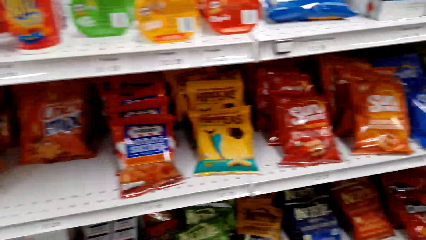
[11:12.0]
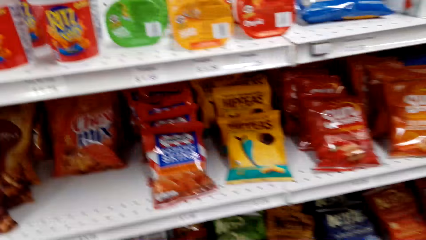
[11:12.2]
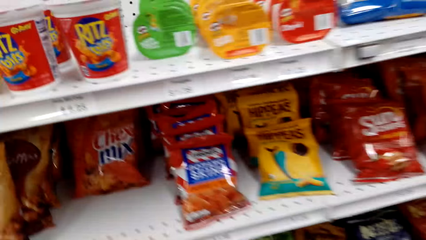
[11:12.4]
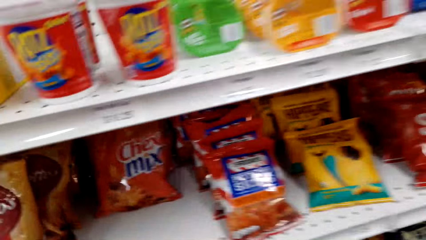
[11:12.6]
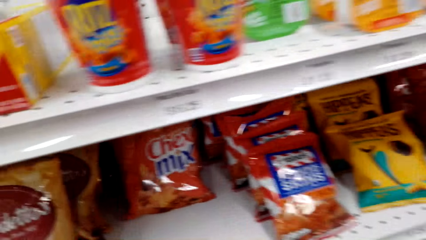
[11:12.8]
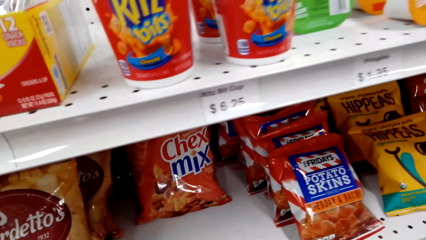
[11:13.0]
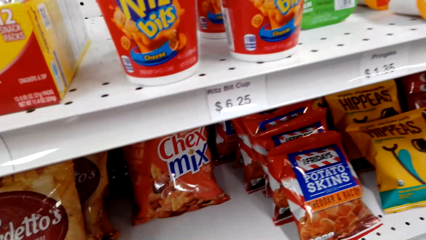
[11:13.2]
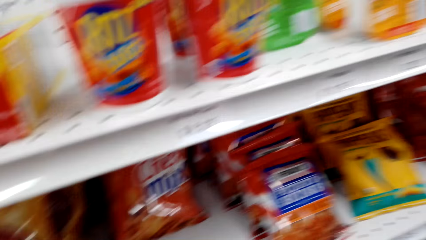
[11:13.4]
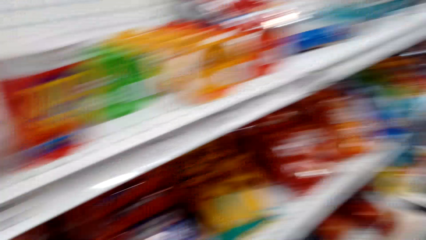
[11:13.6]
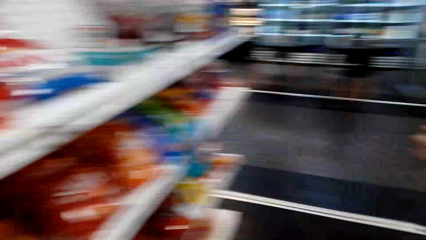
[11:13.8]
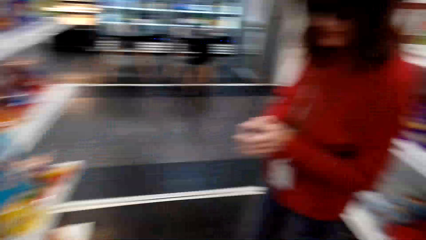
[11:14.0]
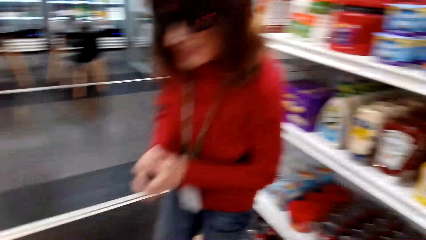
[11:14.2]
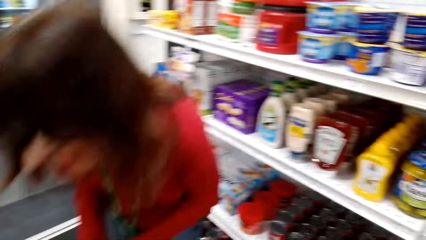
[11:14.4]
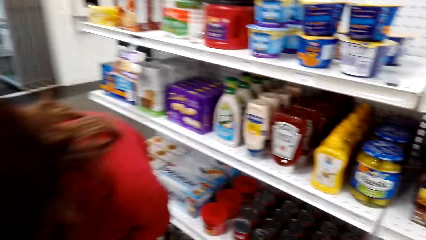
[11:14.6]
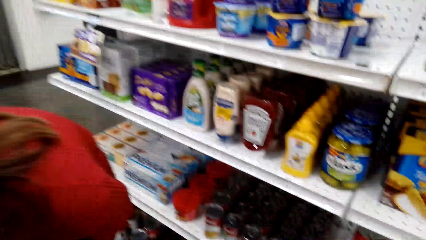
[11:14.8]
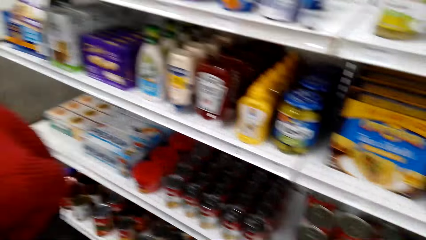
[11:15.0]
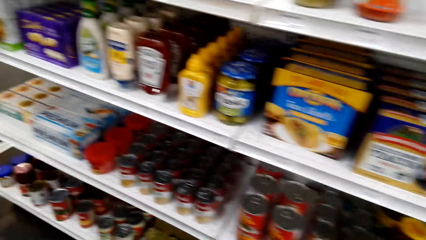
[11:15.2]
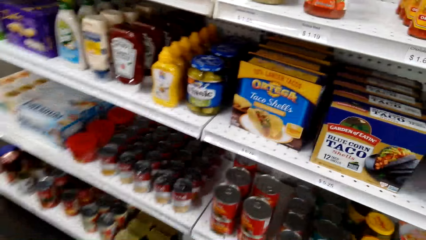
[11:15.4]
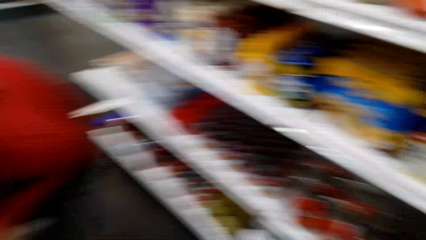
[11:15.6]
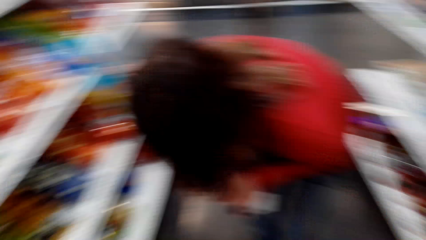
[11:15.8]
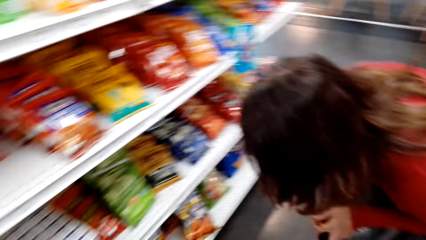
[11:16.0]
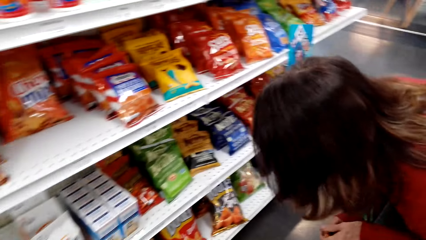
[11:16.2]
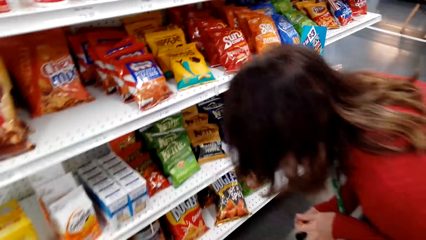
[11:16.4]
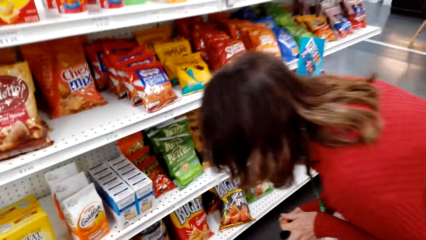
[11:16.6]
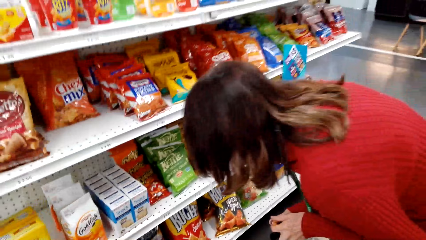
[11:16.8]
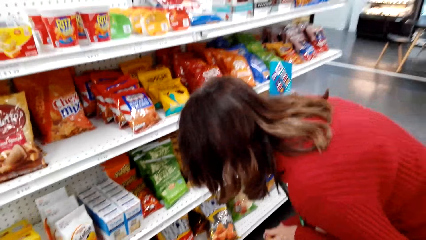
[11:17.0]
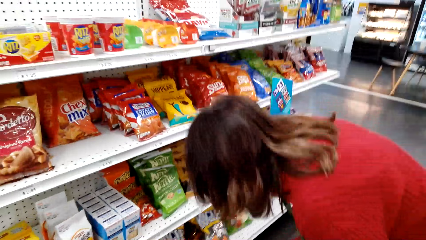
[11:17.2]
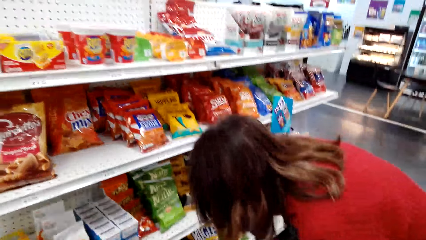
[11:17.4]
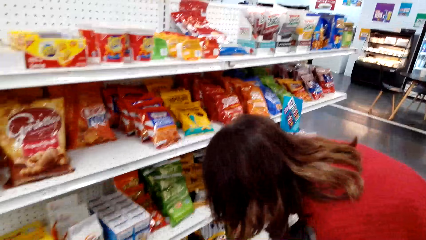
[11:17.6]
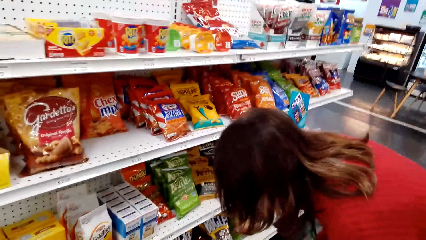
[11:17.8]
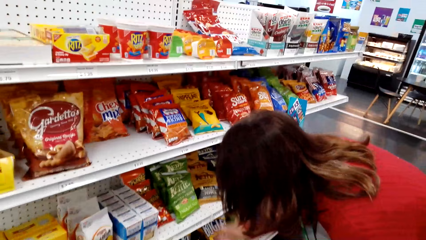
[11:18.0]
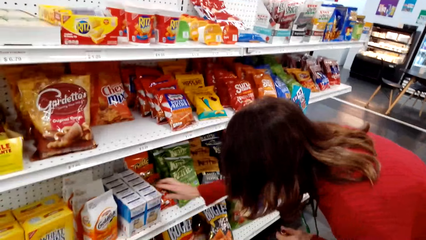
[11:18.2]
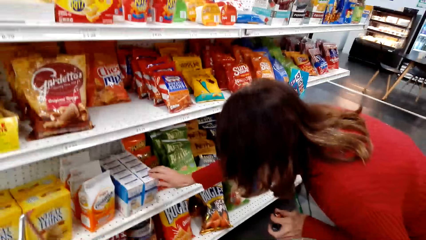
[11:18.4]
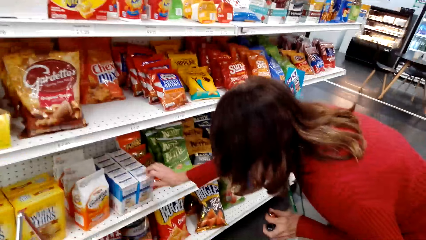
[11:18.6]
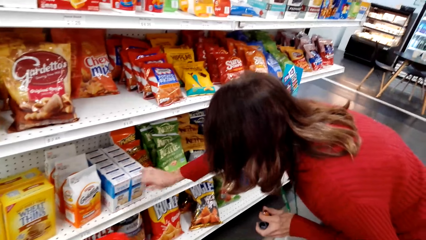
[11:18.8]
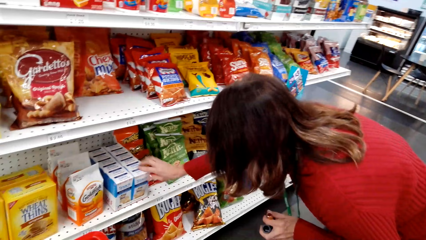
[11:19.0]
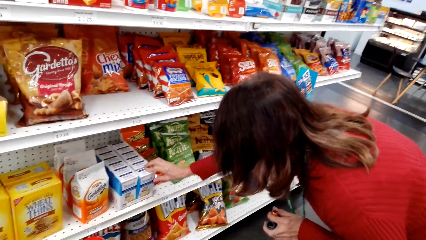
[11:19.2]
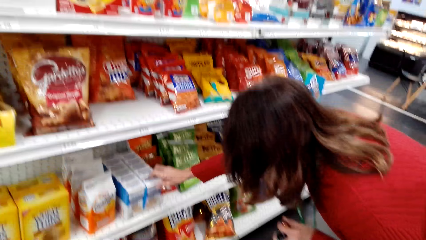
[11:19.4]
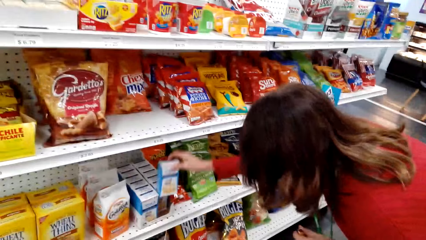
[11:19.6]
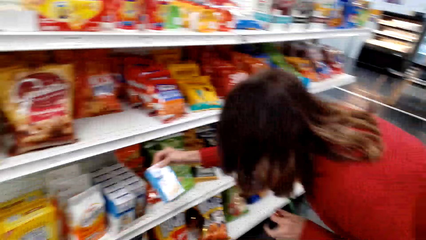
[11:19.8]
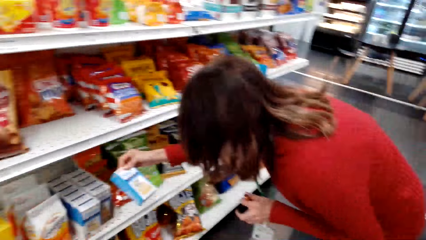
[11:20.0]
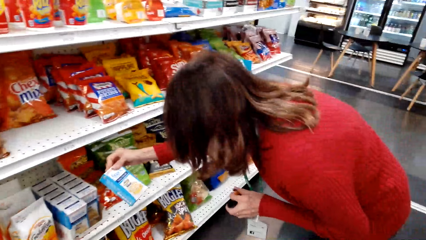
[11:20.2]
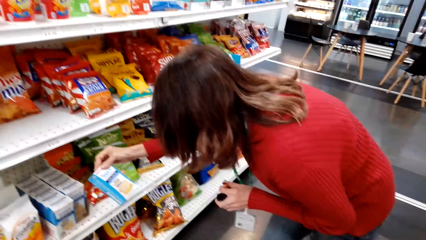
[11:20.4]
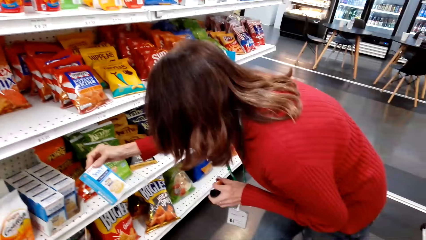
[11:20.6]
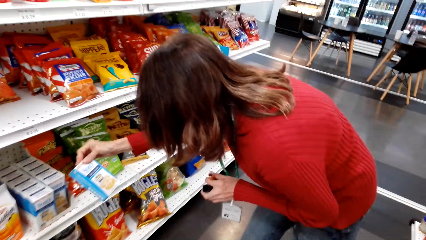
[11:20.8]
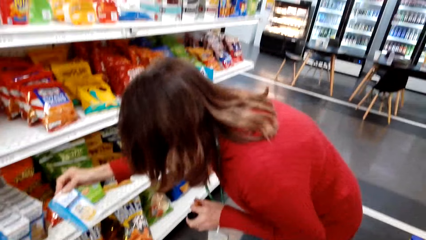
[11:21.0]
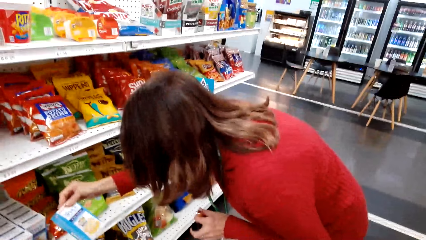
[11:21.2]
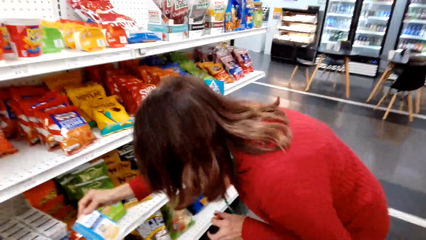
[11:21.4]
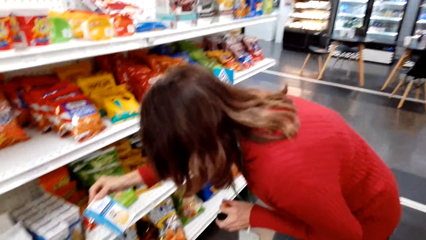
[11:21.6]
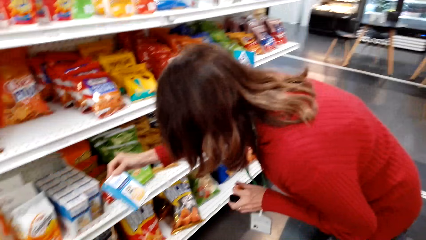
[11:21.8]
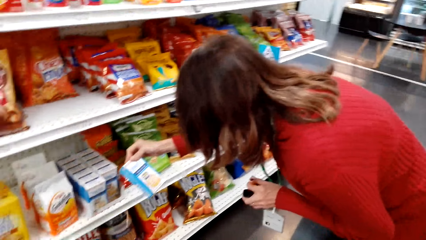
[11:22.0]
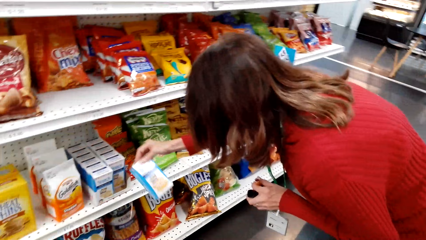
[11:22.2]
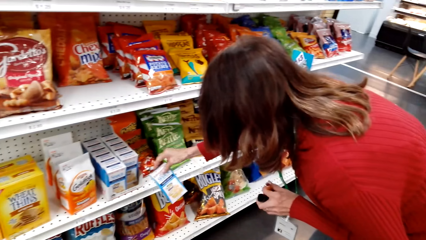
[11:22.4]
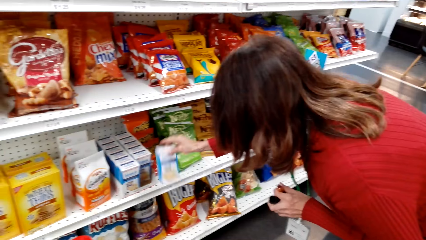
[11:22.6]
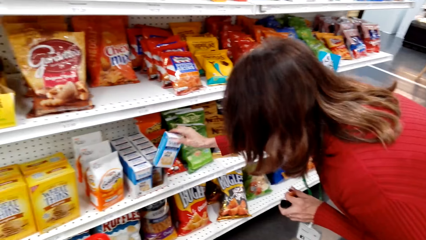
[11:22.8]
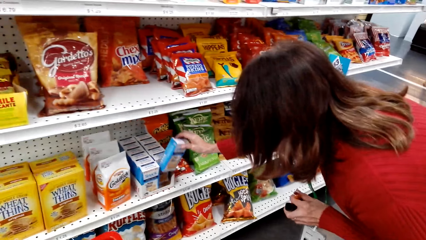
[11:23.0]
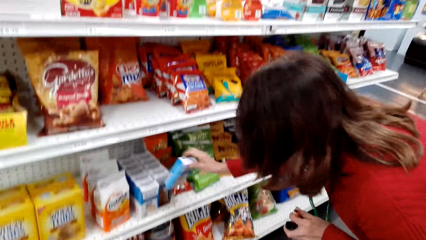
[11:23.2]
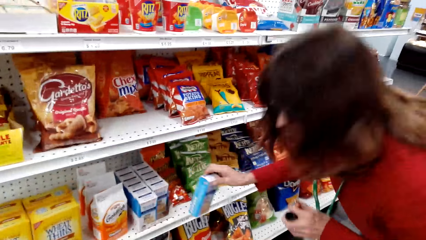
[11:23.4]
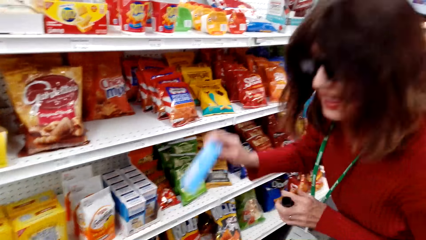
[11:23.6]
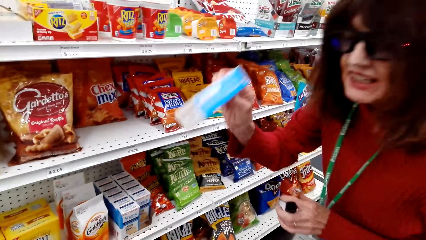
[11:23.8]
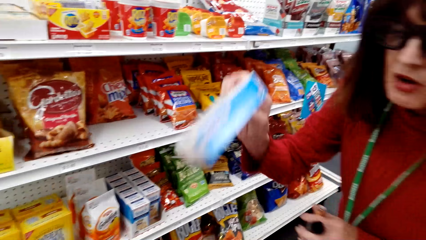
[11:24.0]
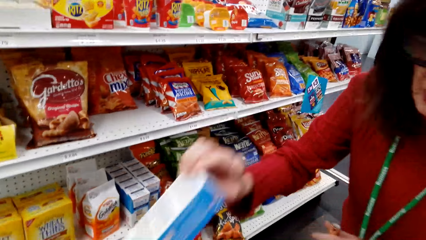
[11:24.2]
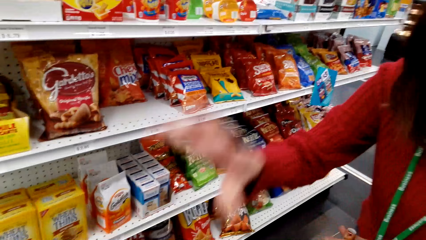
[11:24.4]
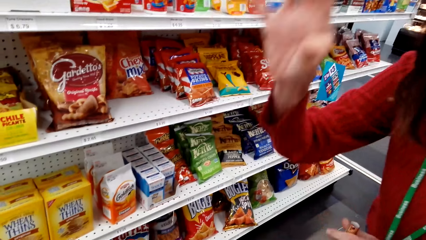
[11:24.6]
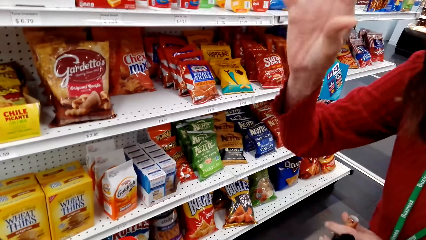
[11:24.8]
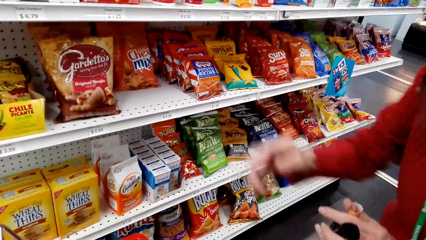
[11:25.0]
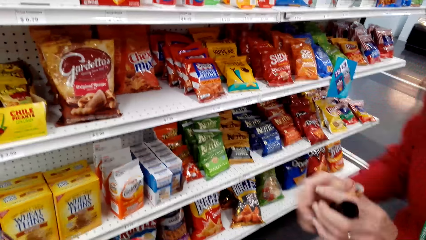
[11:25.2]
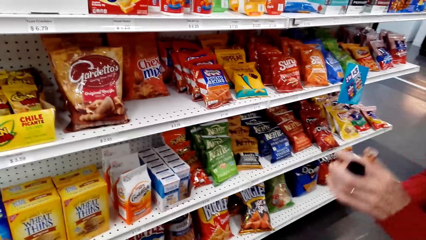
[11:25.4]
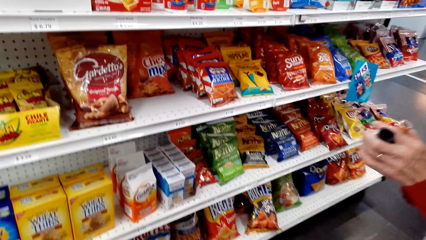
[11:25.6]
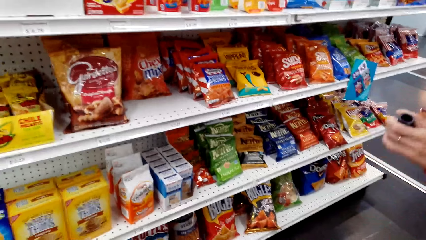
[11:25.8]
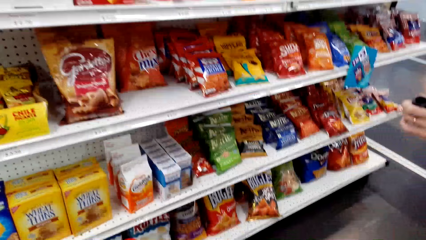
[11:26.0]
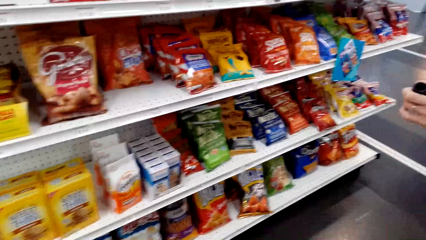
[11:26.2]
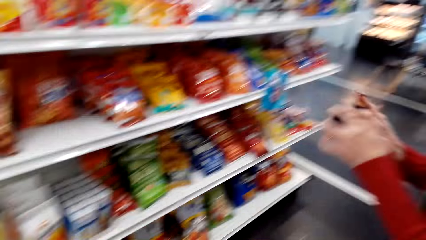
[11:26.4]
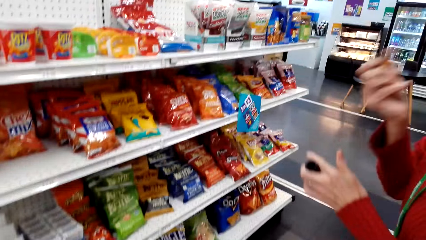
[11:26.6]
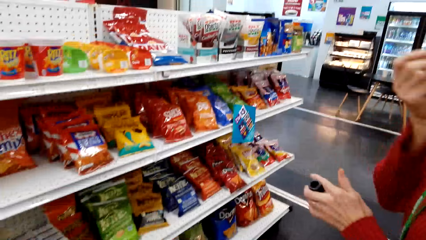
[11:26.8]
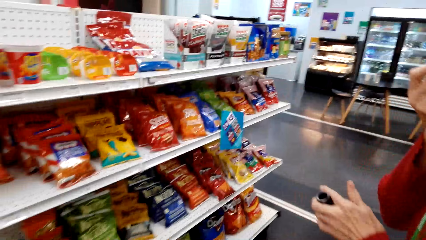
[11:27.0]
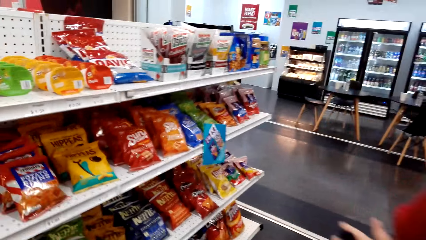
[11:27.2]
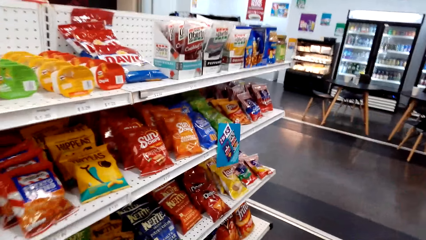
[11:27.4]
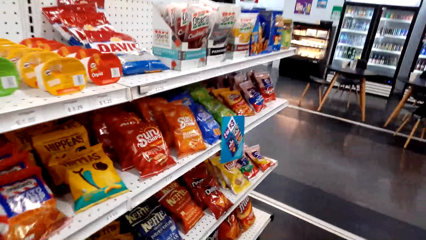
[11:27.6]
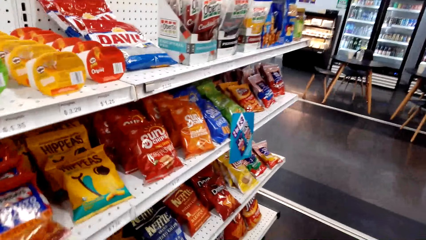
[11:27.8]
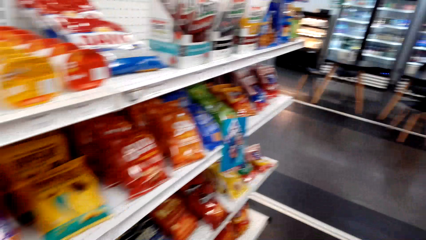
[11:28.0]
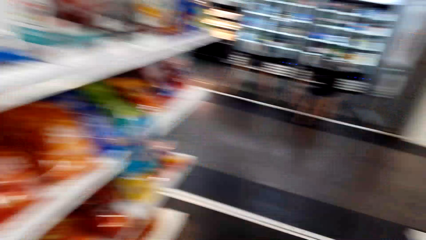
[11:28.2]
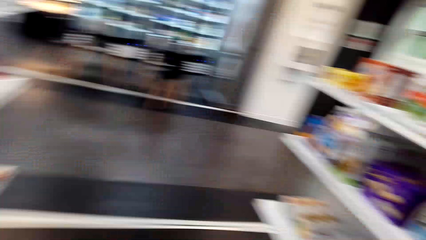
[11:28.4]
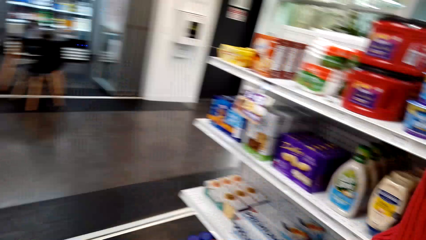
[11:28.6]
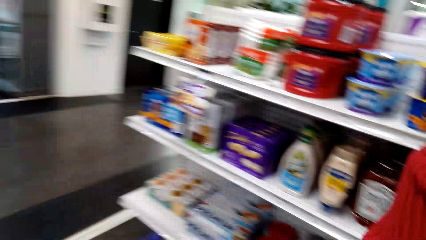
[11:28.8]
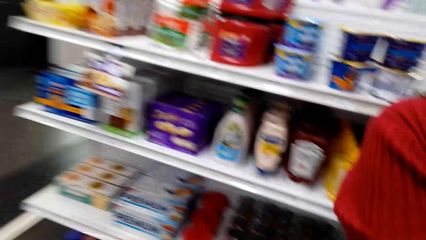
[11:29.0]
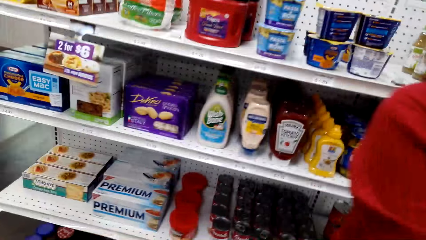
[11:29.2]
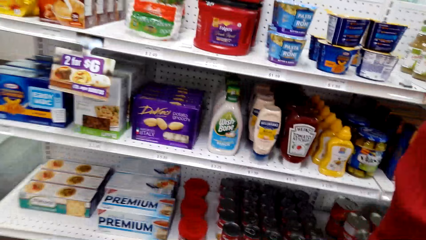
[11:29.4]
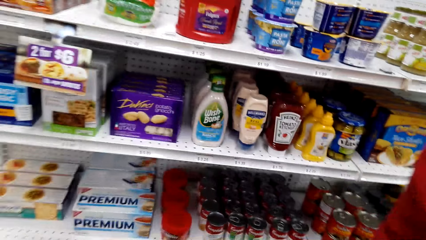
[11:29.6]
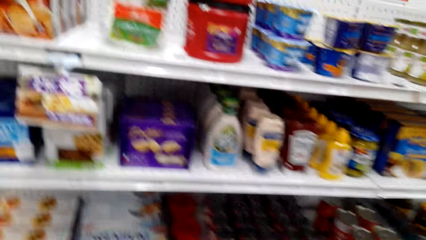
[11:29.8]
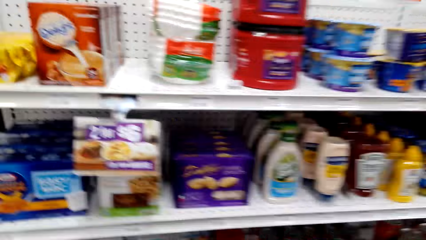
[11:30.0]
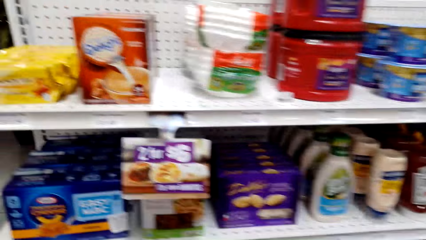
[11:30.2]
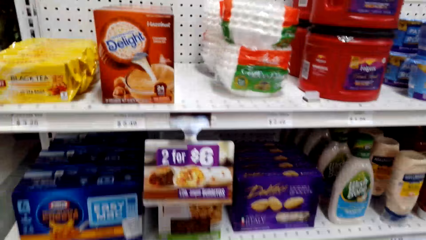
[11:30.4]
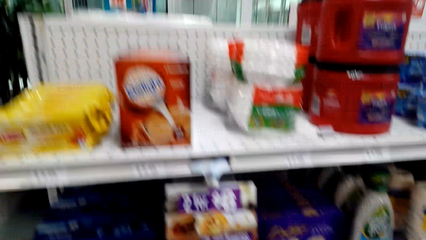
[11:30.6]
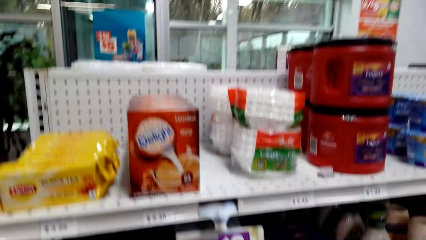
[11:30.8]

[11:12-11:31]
The camera wearer picks something. A woman picks something from the shelf. The woman puts something in the camera wearer's basket and applies lipstick. The camera wearer looks around the supermarket shelves.
